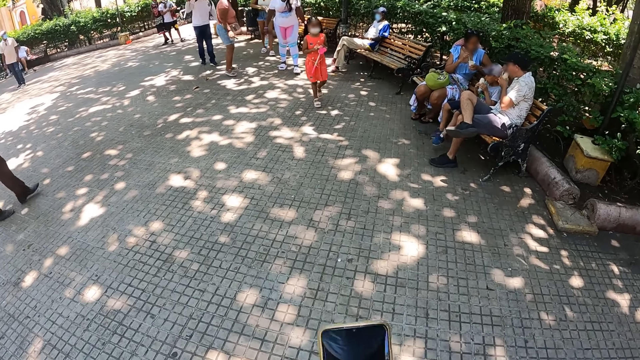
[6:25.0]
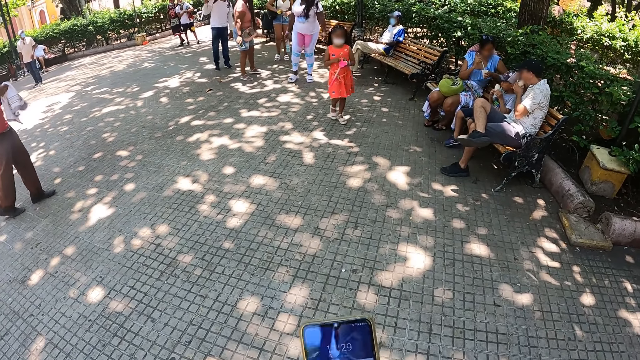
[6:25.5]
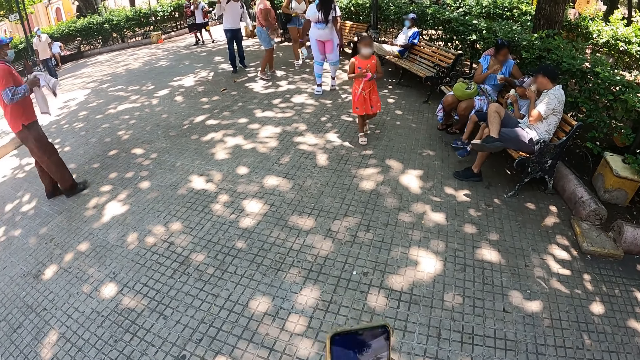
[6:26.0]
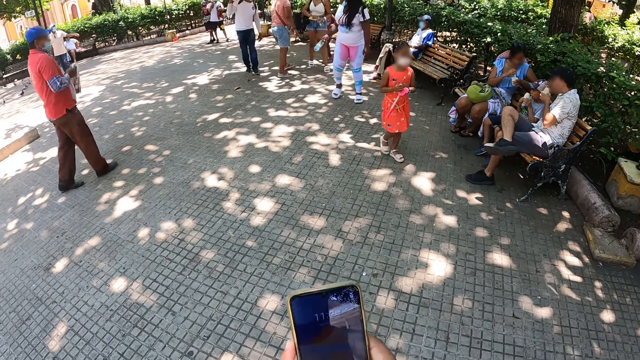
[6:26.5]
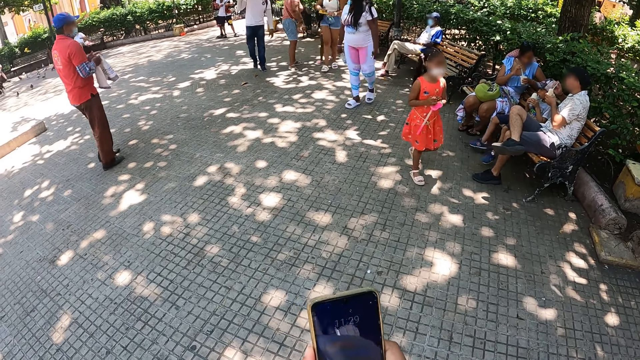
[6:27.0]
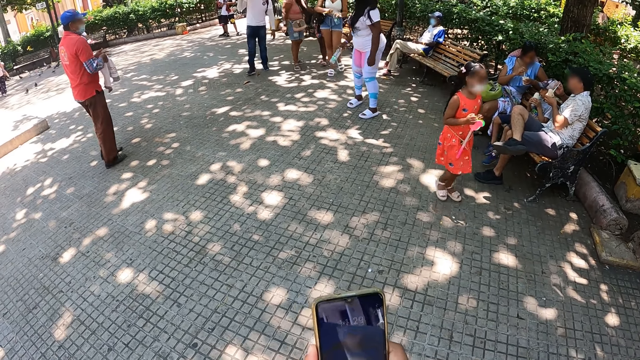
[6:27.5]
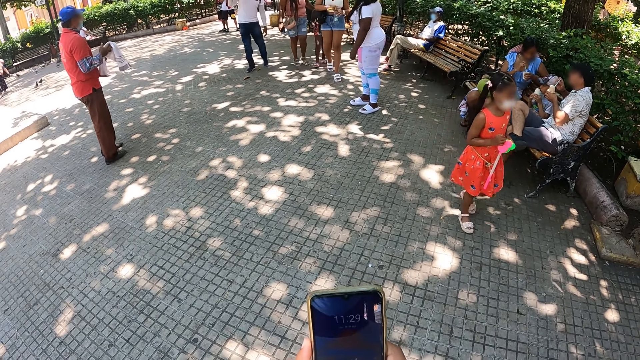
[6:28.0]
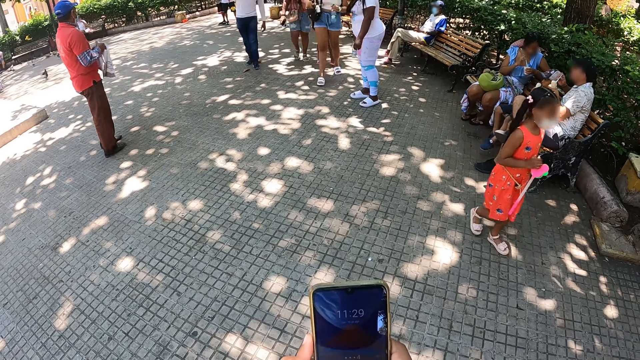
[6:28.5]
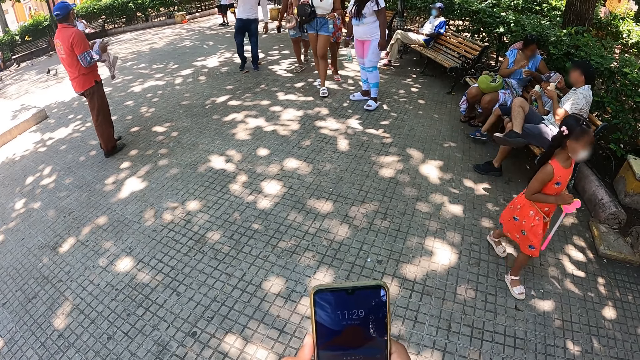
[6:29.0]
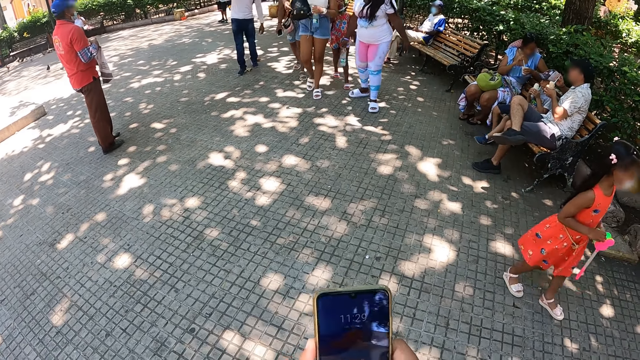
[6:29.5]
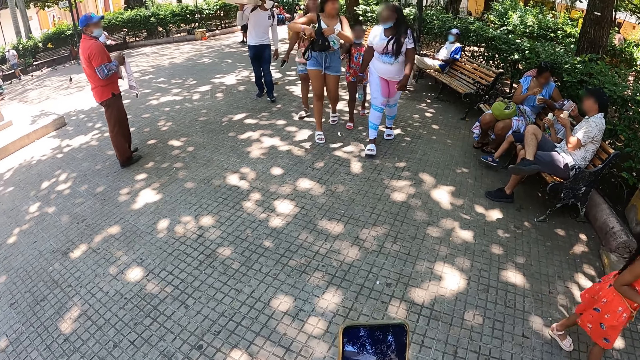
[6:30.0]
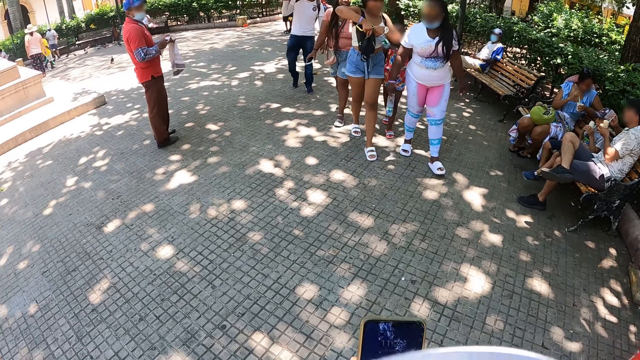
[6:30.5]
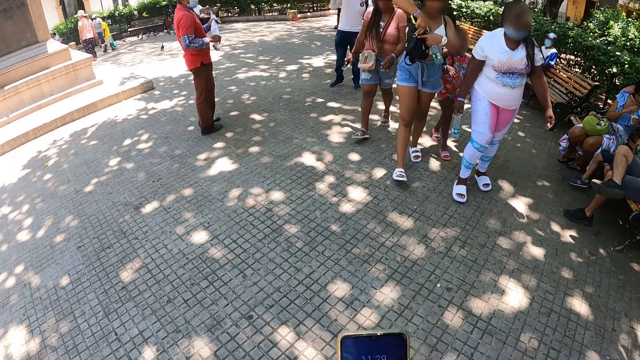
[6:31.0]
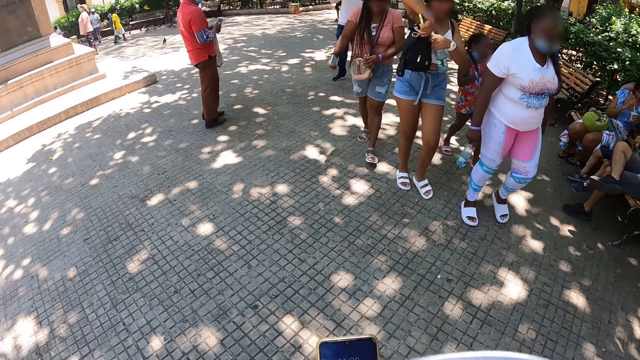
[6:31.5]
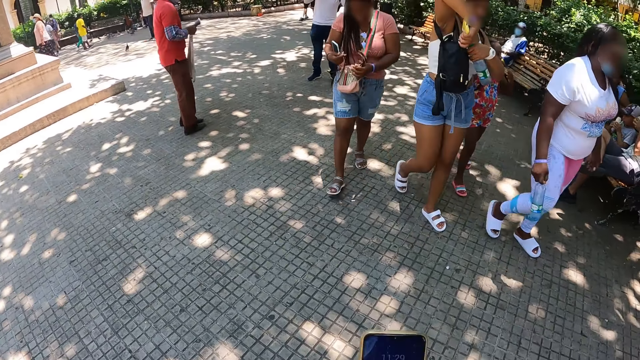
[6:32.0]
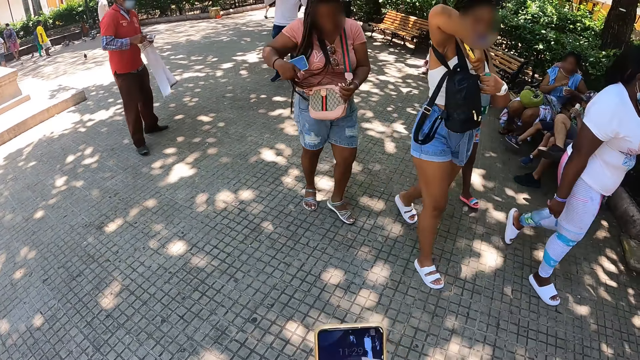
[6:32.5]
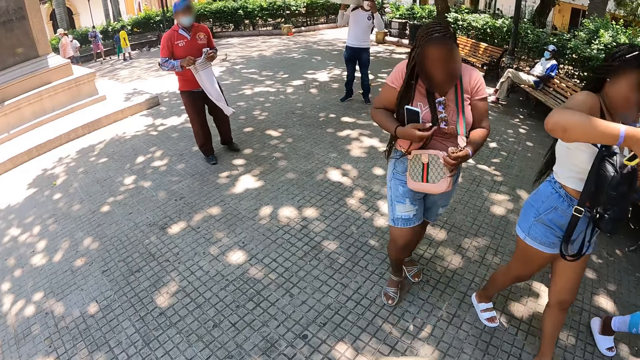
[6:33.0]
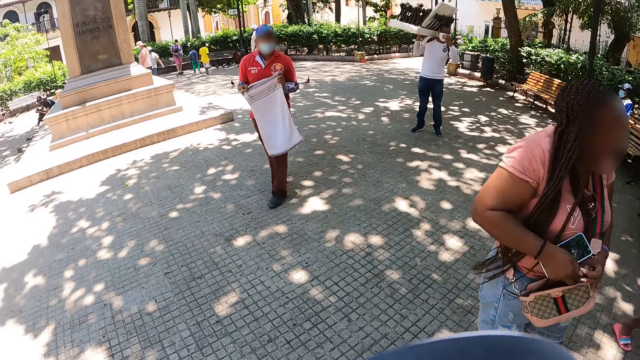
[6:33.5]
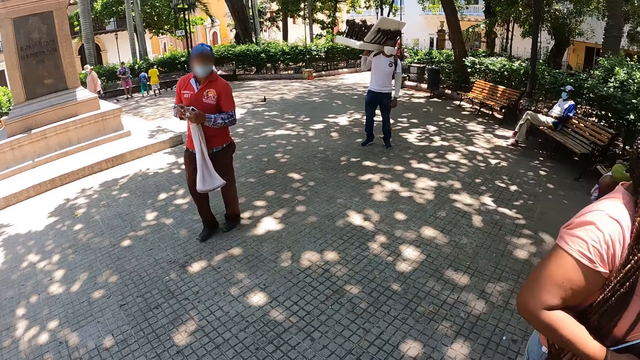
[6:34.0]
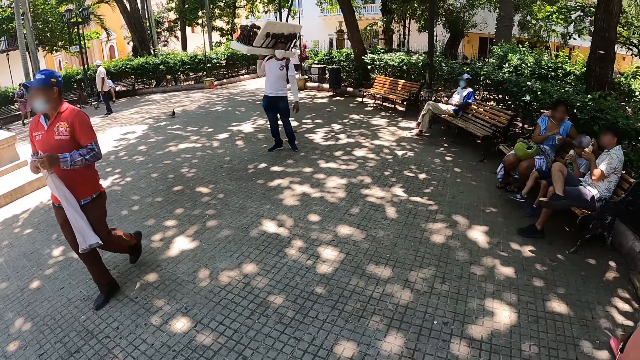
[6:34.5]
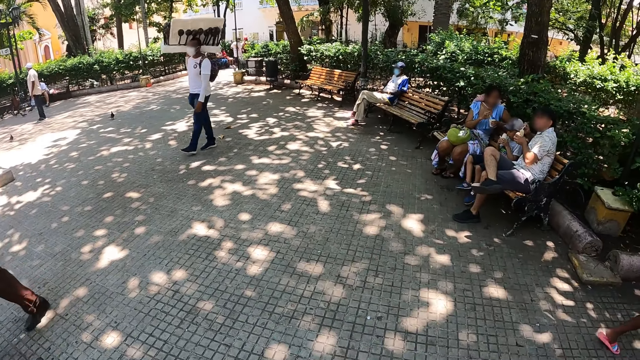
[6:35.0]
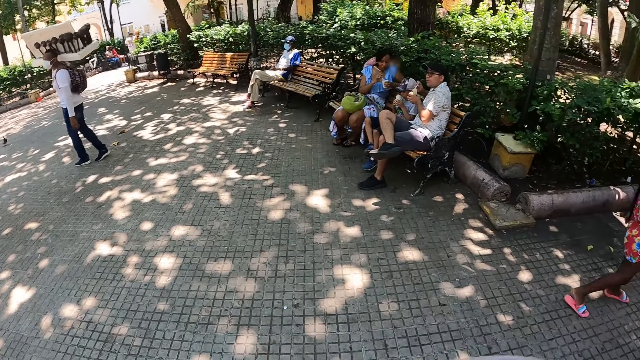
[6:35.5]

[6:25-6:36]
The camera wearer operates the phone. They stare around the park.

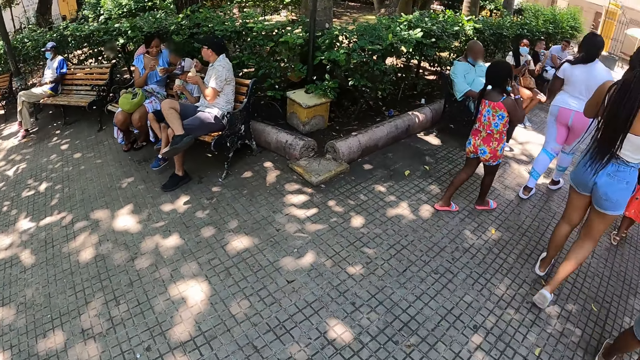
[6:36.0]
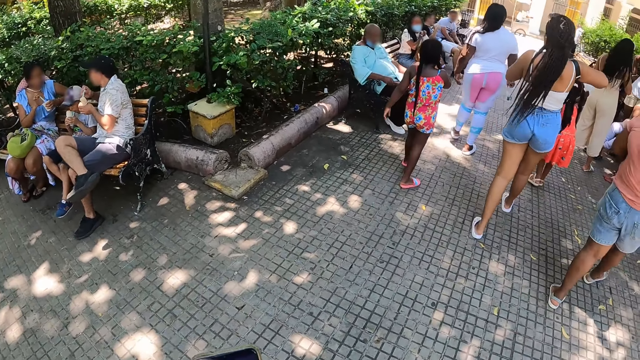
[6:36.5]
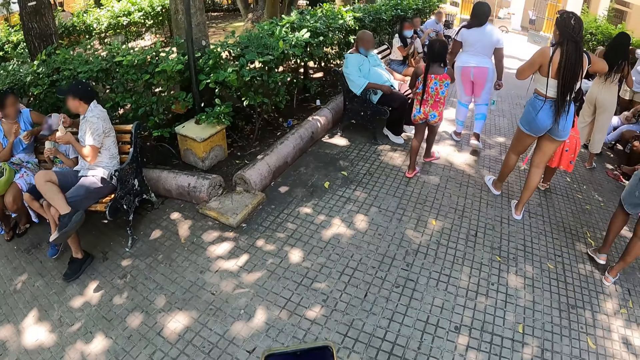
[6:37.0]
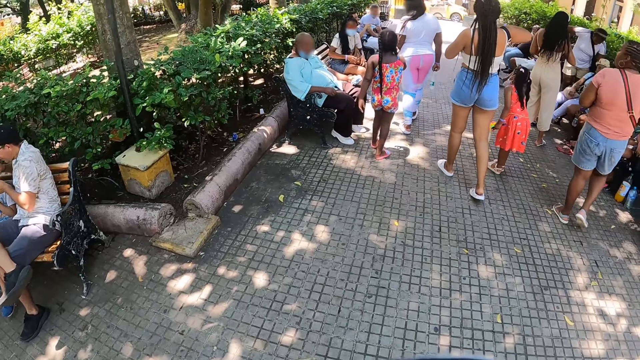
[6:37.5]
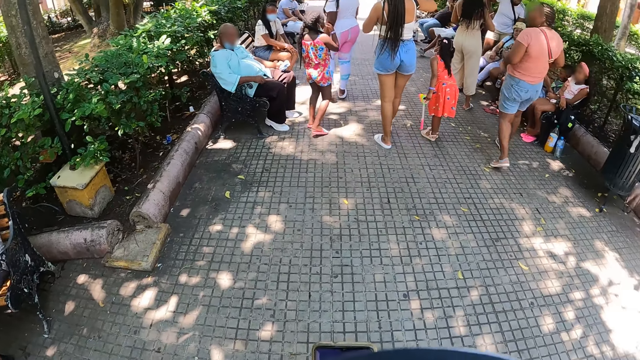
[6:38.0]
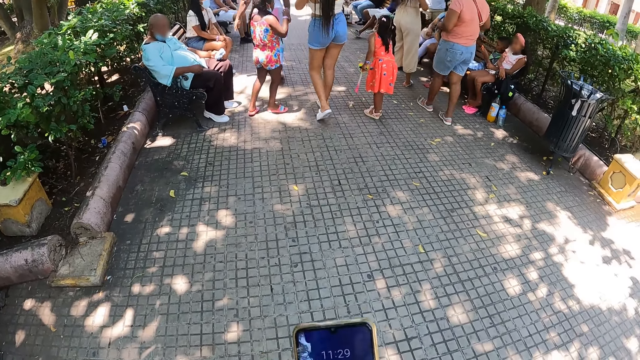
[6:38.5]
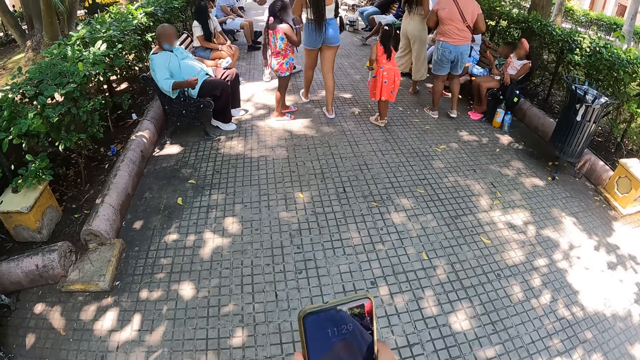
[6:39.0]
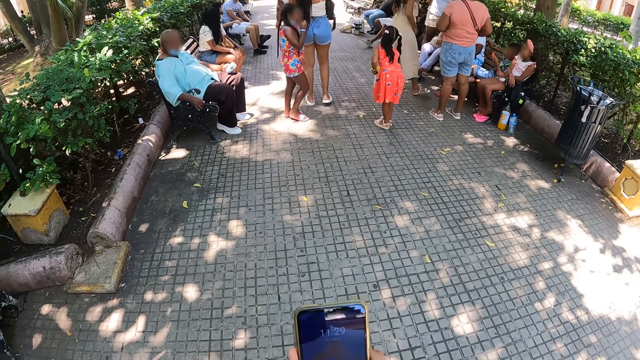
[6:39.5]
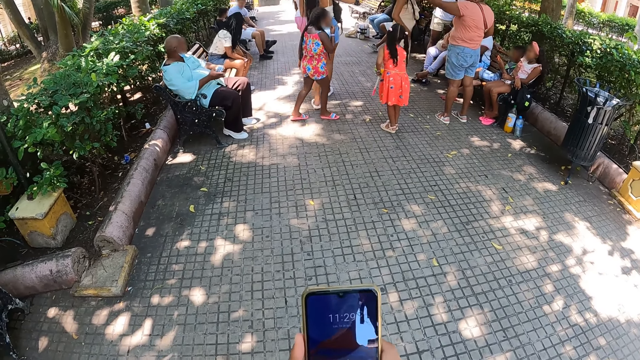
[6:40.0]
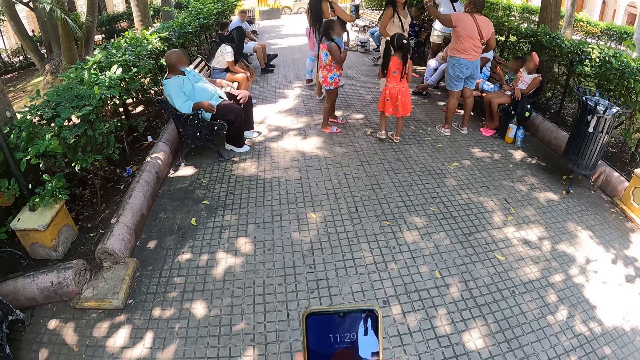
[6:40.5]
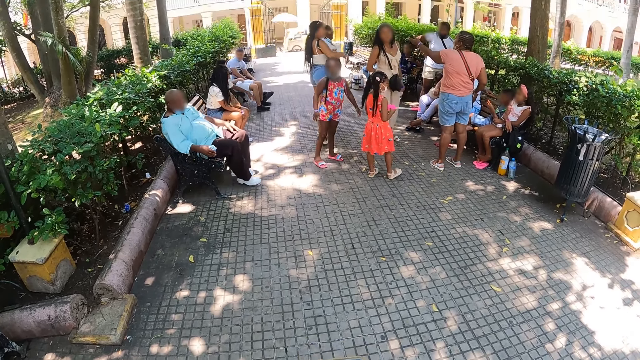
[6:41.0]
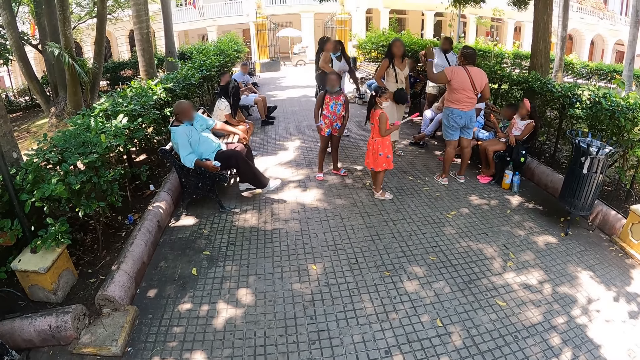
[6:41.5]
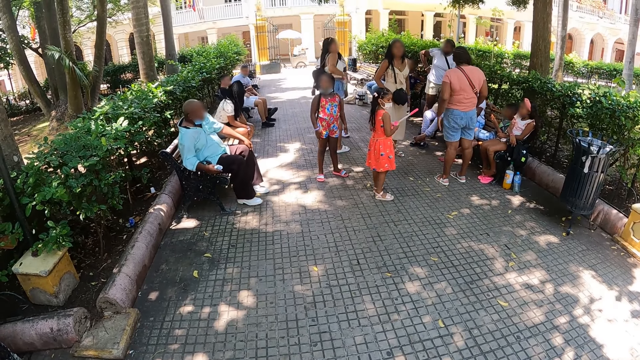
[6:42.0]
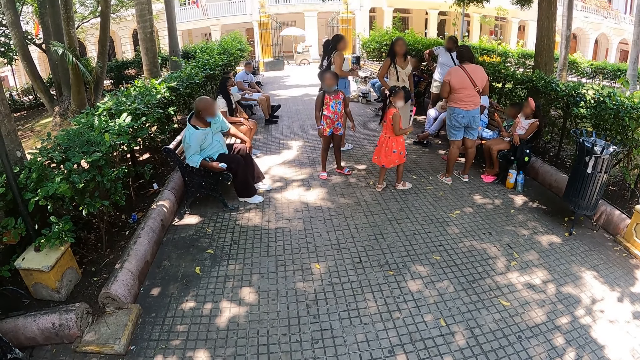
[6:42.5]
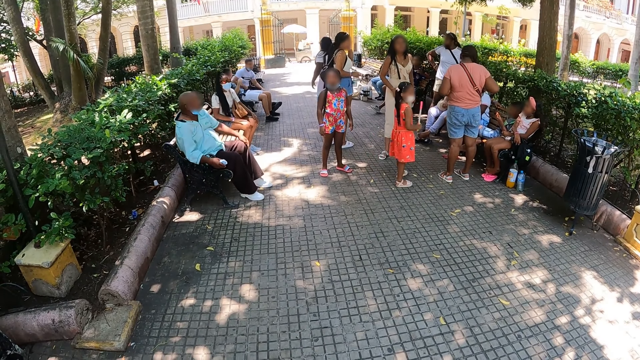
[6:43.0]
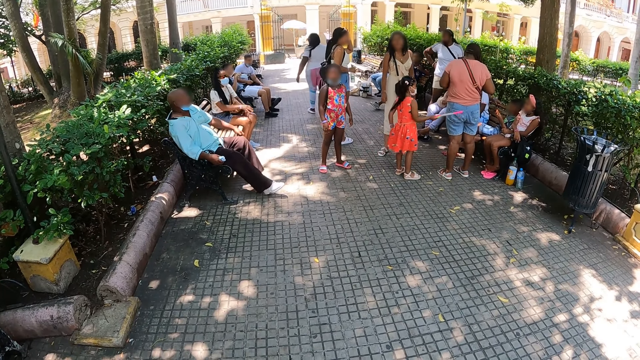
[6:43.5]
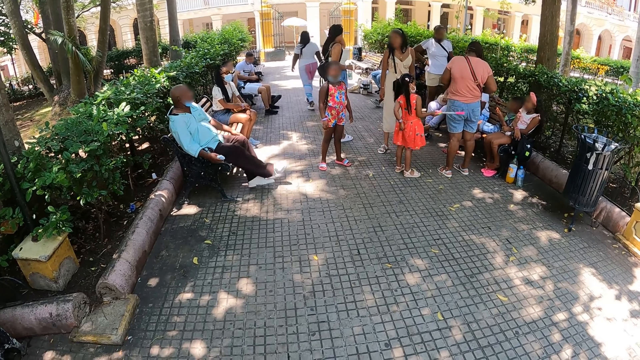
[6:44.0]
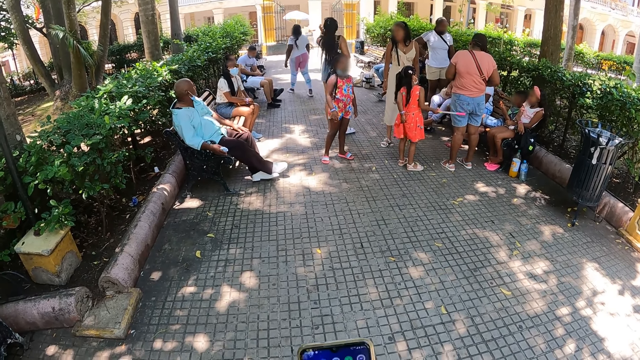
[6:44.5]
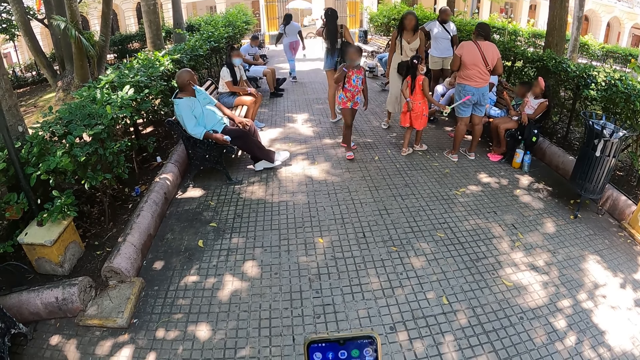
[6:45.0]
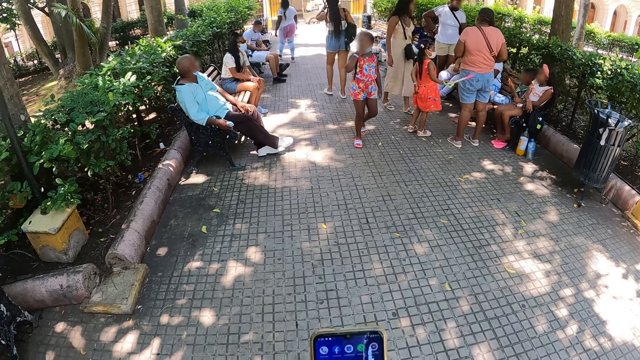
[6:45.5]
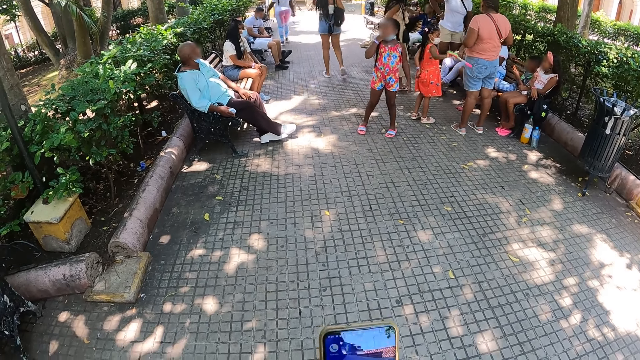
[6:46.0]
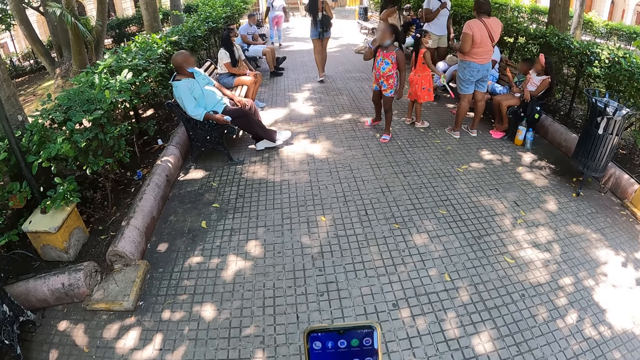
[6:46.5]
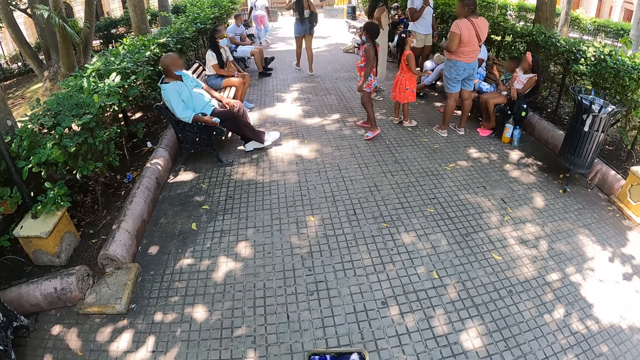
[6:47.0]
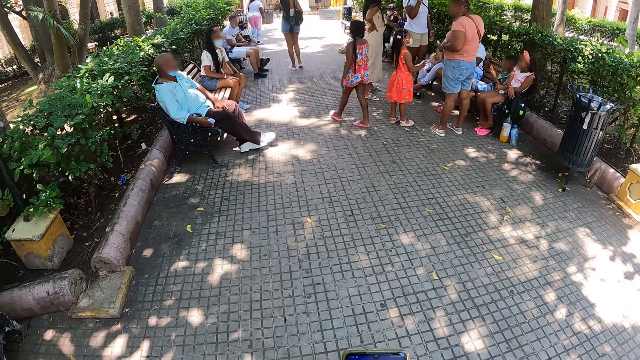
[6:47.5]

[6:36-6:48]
The camera wearer walks around the pavement. They operate the phone. They stare around the park. They operate the phone.
